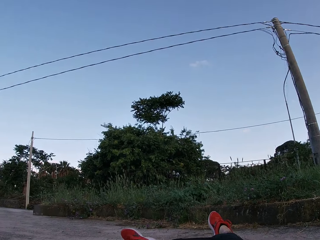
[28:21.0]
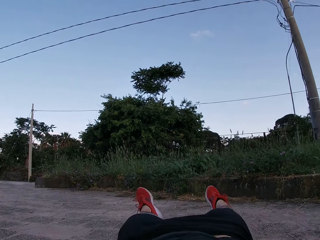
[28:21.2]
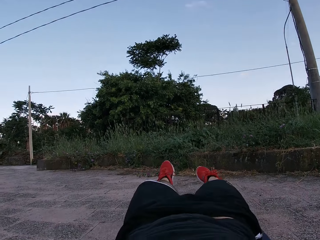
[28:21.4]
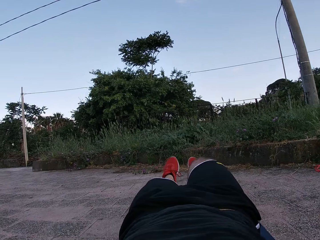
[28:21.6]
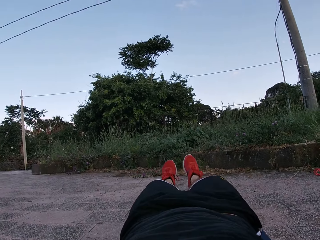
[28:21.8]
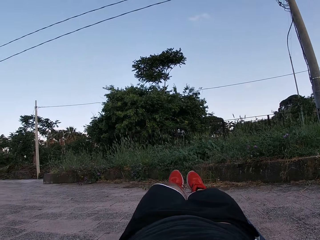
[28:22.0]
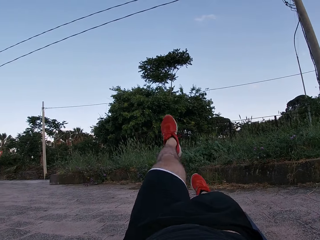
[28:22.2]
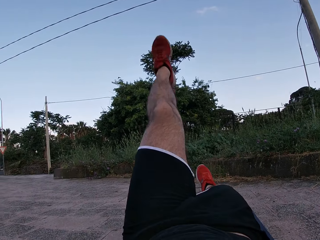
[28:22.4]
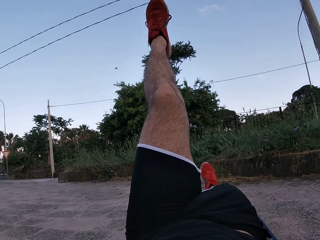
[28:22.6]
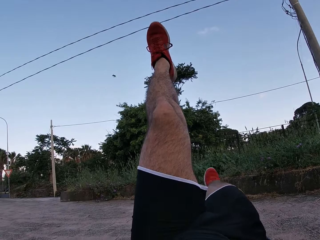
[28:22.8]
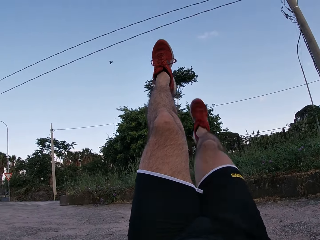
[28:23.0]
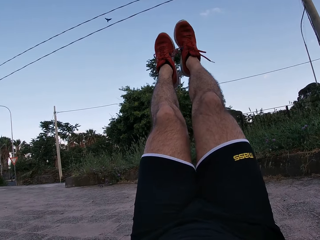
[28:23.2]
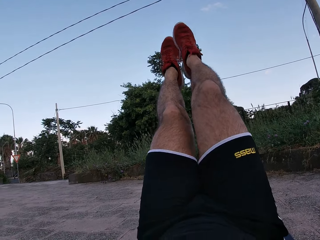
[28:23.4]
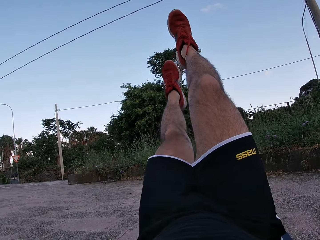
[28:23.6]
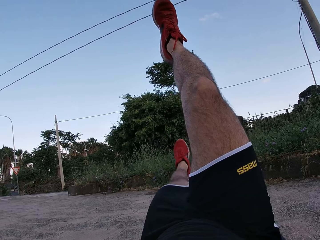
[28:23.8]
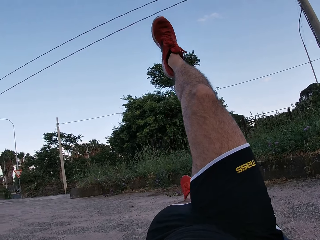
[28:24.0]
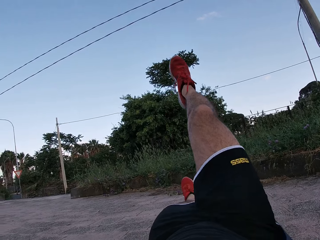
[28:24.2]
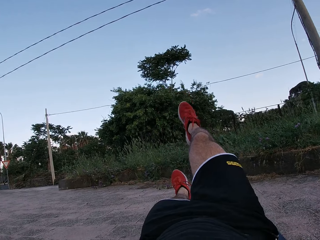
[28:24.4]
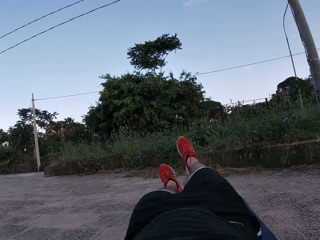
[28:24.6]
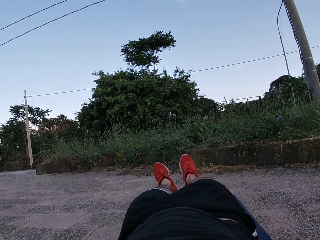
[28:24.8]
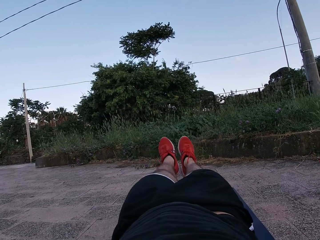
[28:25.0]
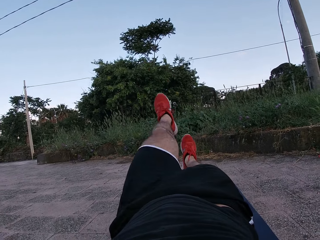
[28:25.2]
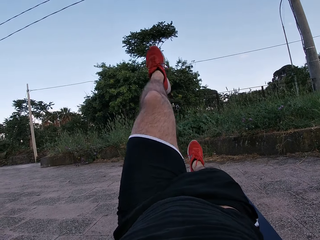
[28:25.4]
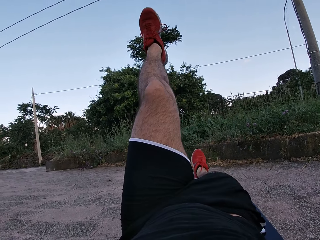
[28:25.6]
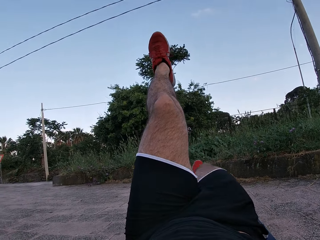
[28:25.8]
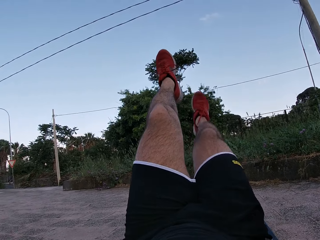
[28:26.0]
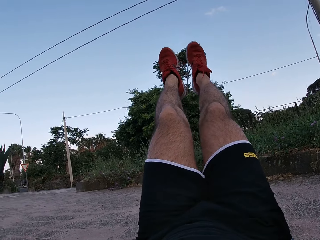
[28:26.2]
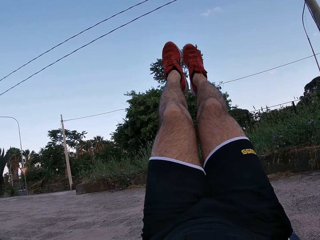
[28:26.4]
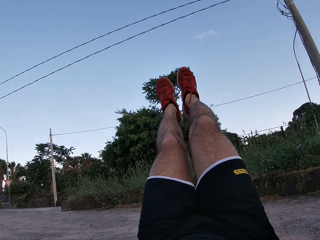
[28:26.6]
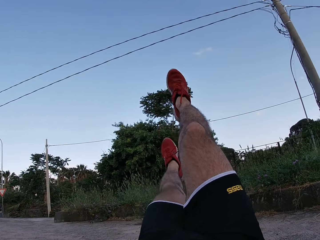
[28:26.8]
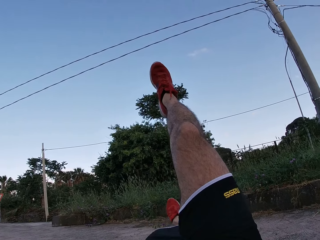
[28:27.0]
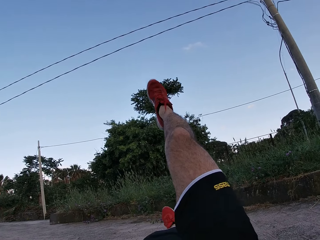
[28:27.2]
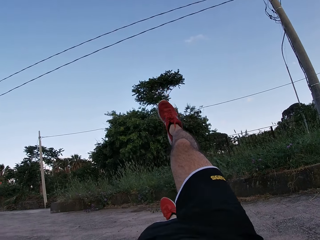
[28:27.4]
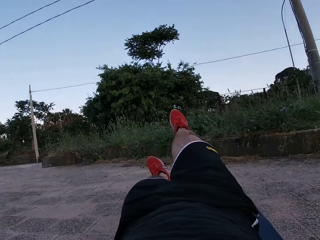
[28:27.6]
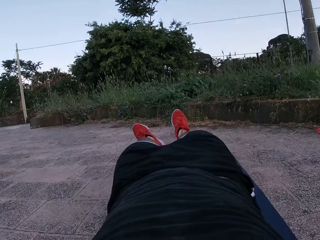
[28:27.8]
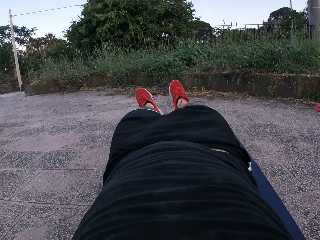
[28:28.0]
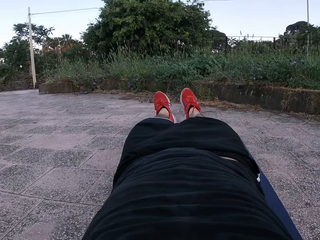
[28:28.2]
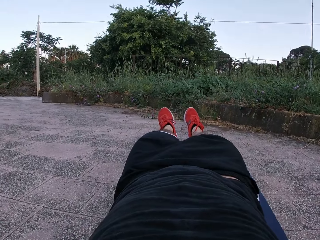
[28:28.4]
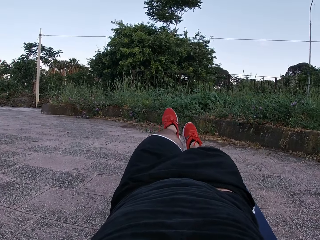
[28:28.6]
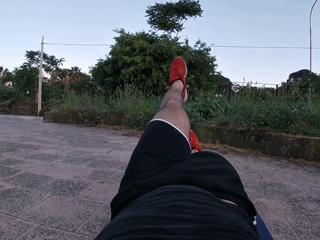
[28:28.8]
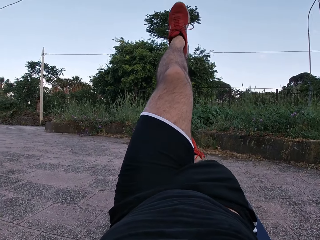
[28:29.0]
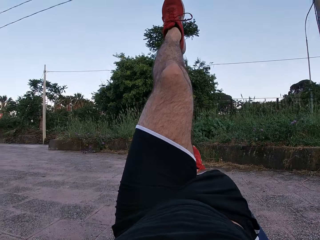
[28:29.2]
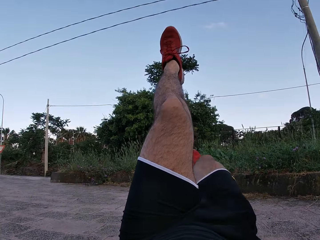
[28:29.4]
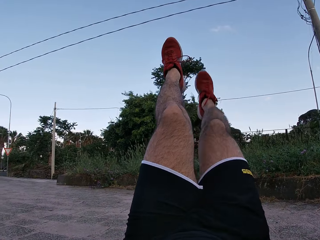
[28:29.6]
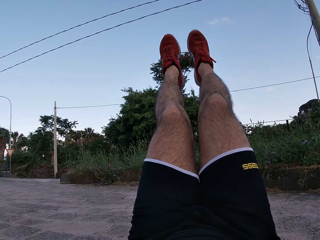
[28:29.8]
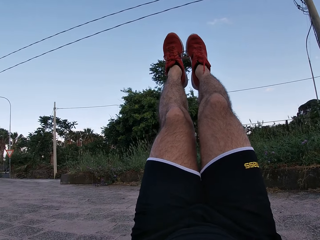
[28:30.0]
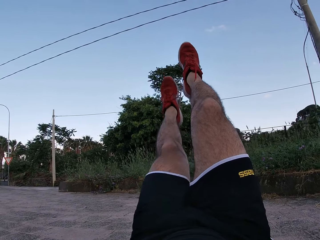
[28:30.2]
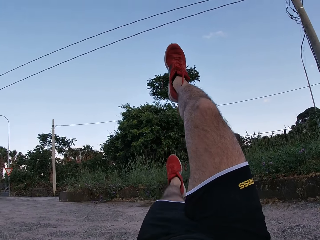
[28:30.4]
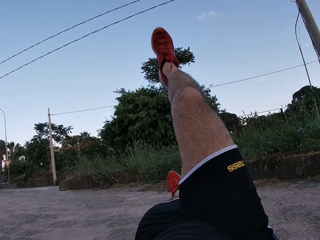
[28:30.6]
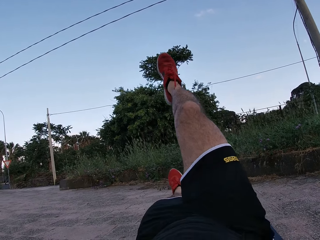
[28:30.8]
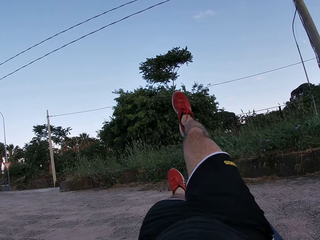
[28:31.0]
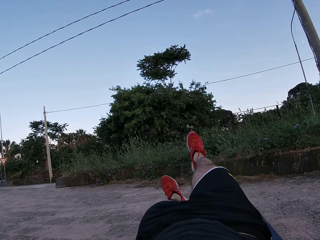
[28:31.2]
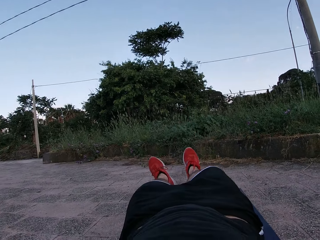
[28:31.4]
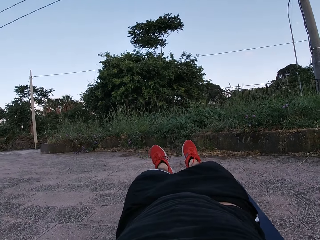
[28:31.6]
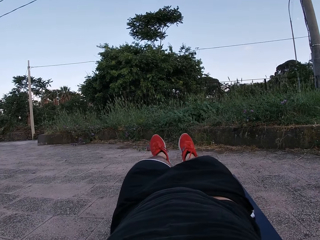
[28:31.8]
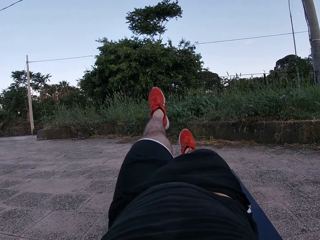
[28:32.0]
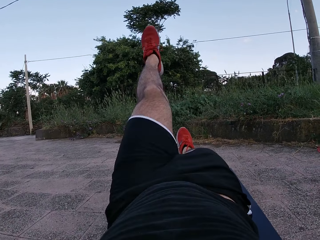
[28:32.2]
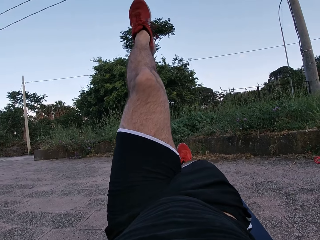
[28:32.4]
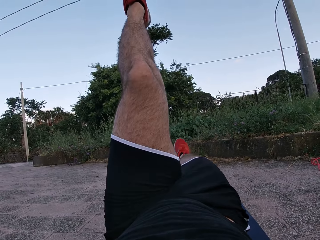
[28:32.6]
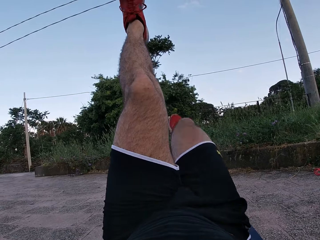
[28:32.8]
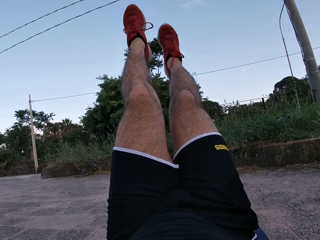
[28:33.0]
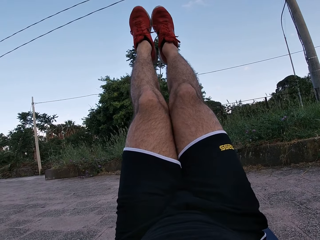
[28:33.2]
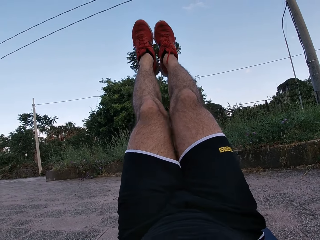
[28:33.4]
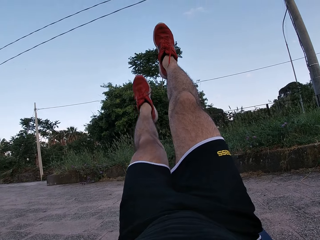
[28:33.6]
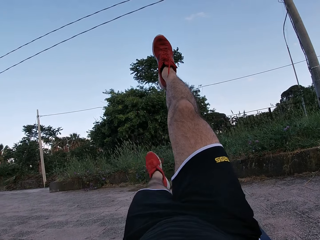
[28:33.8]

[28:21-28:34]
The camera wearer lifts the left leg. They lift the right leg. They drop the left leg. They drop the right leg. They look around. They lift the left leg. They lift the right leg. They drop the left leg. They drop the right leg. They look around. They lift the left leg. They lift the right leg. They drop the left leg. They drop the right leg. They look around. They lift the left leg. They lift the right leg.

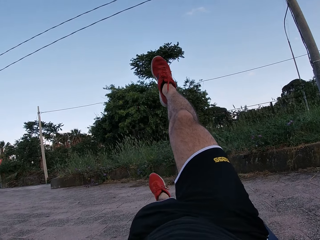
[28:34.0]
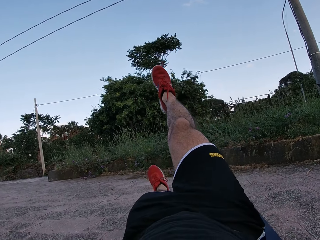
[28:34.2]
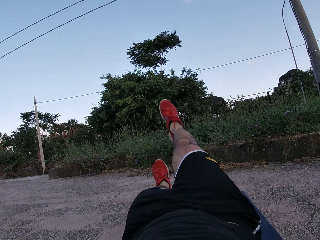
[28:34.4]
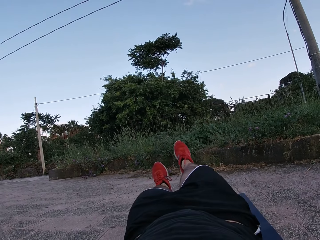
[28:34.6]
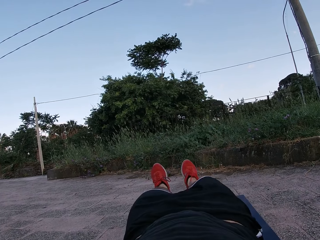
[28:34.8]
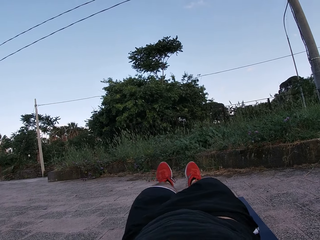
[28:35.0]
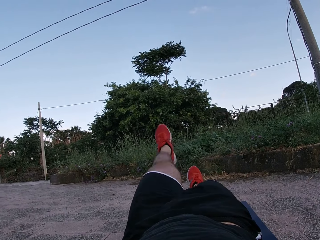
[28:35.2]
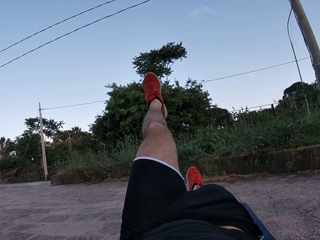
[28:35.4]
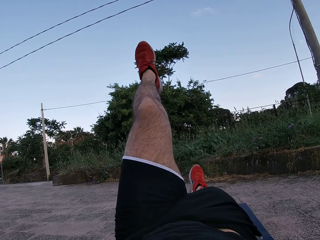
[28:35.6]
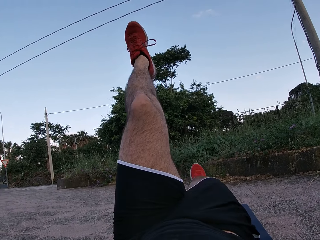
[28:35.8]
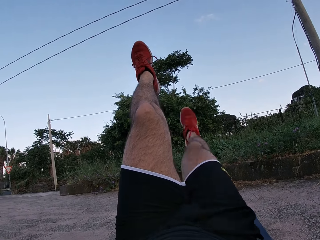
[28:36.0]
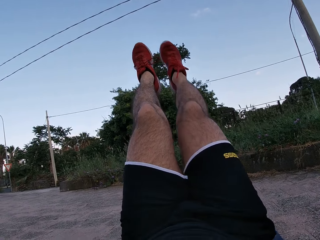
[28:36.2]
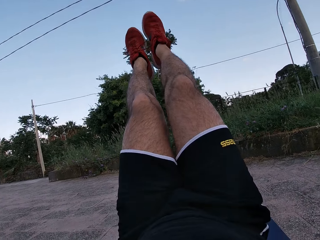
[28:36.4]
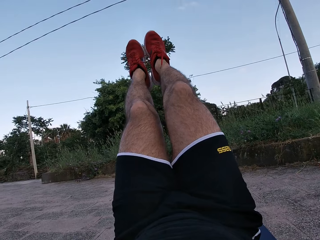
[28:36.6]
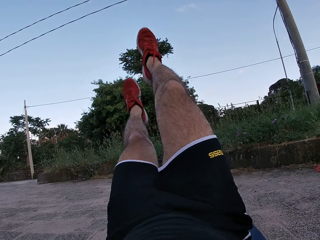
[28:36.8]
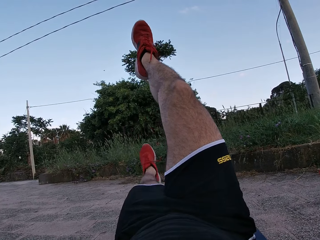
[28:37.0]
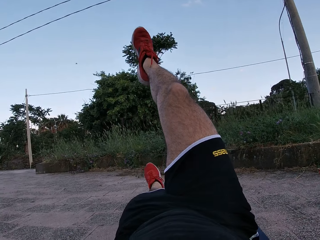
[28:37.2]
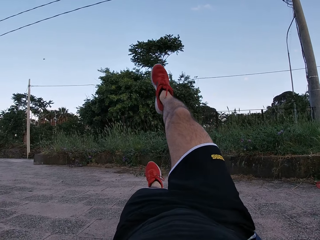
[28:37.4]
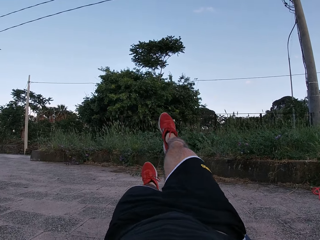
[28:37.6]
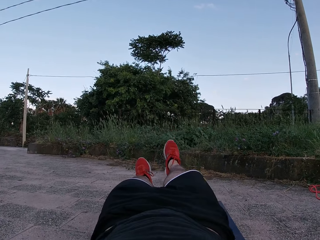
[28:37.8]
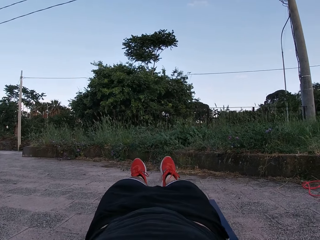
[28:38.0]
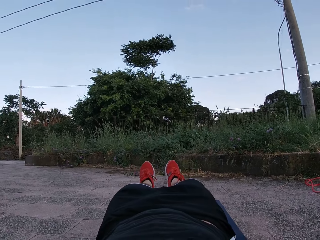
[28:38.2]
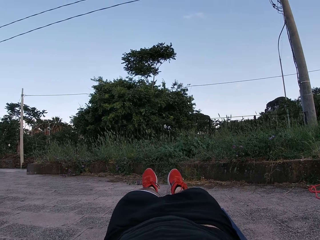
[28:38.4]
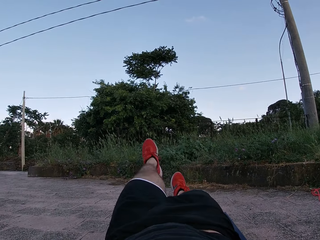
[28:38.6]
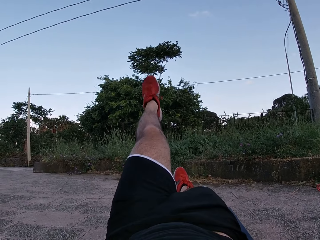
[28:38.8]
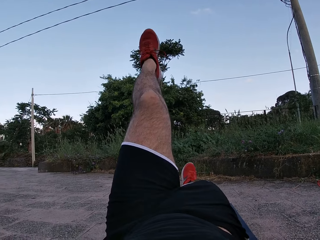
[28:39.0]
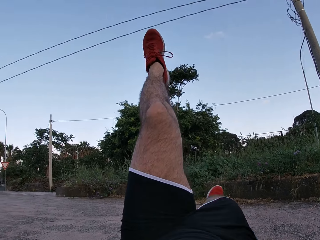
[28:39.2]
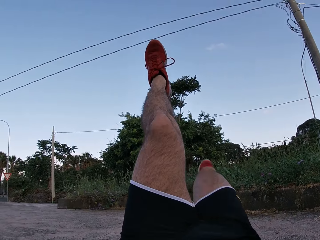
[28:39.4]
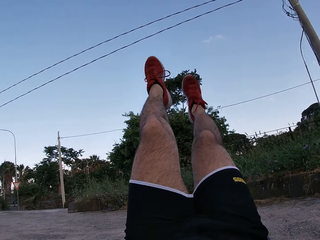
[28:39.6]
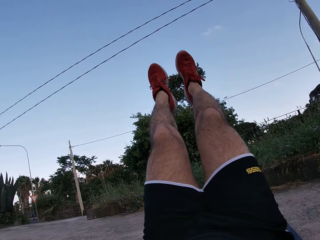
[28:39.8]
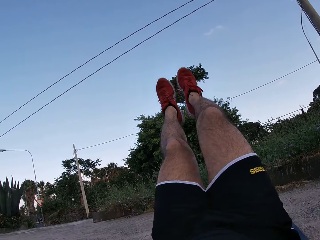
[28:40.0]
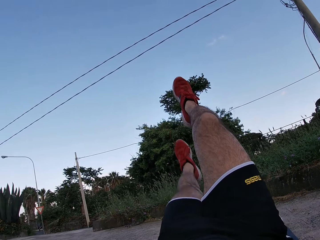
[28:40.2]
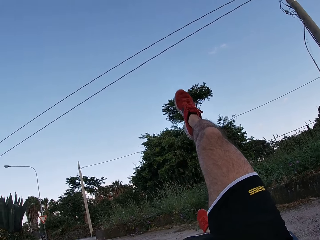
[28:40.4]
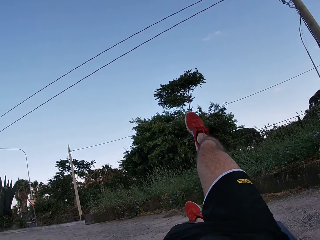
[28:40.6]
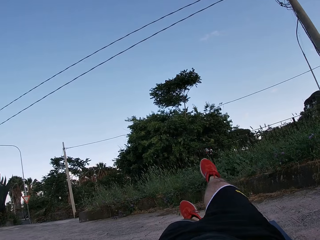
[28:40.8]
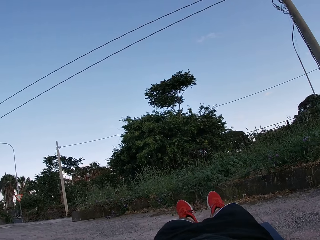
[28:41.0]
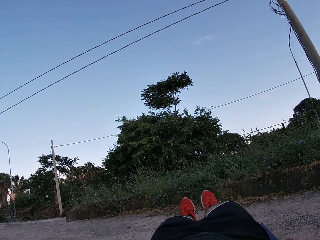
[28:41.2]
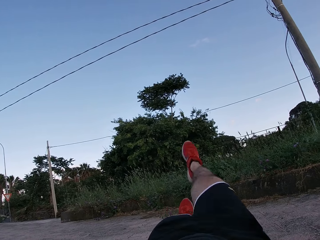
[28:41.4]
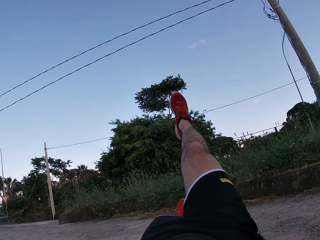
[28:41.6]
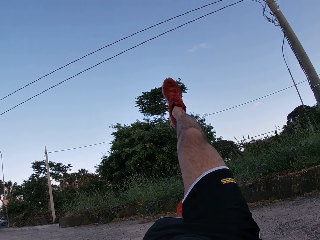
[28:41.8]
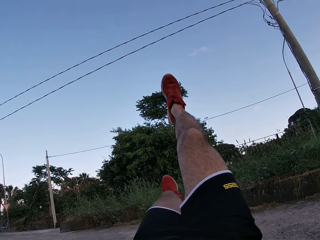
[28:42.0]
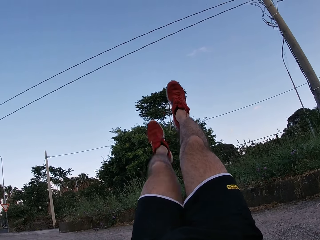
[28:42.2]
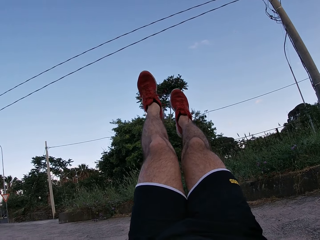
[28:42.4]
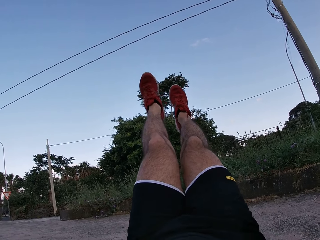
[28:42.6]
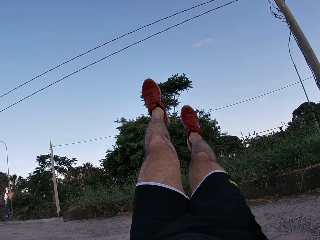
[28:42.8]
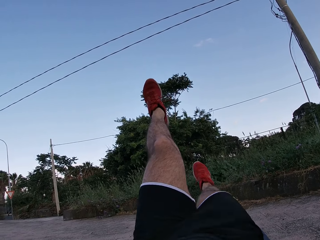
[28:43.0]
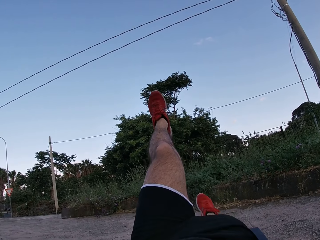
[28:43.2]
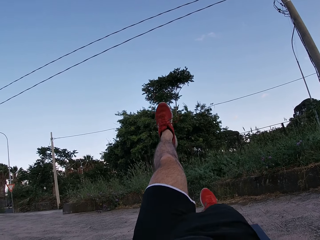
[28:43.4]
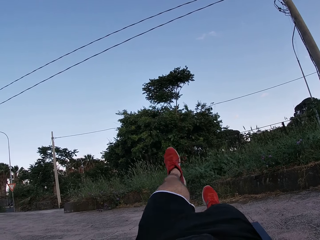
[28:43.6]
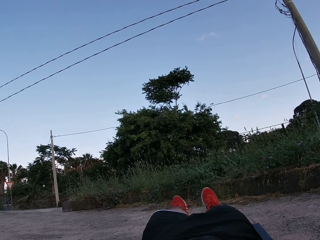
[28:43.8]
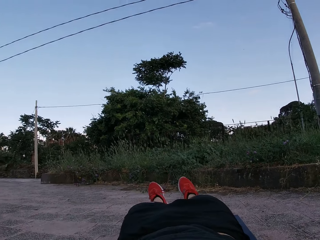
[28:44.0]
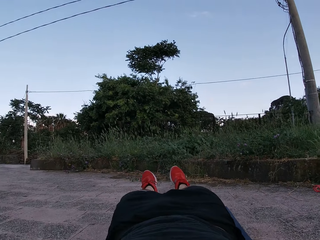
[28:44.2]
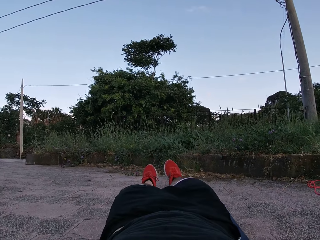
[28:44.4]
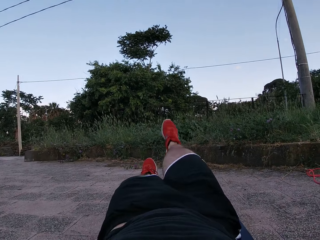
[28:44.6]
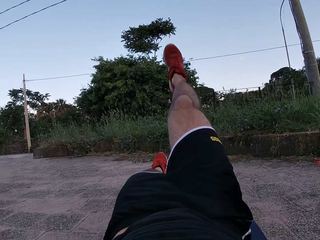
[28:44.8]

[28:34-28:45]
The camera wearer drops the left leg. They drop the right leg. They look around. They lift the left leg. They lift the right leg. They lift the right leg again. They drop the right leg. They look around. They lift the left leg. They lift the right leg. They lift the right leg again. They drop the right leg. They look around. They lift the right hand. They lift the left leg. They drop the right leg. They drop the left leg. They look around.
